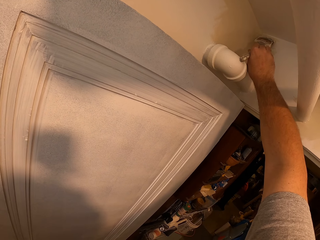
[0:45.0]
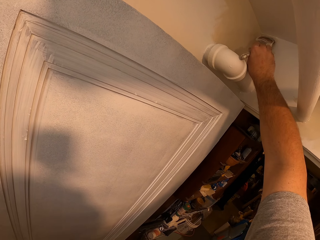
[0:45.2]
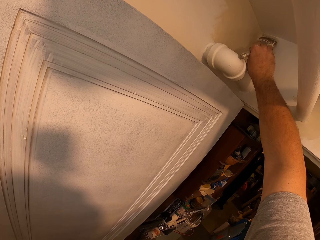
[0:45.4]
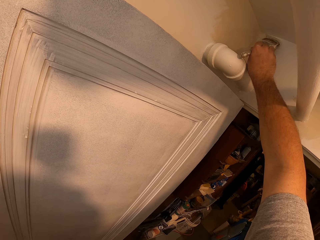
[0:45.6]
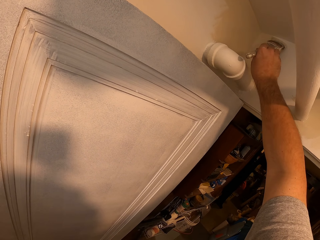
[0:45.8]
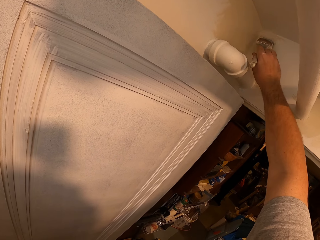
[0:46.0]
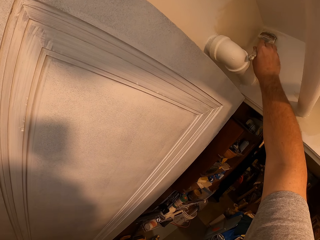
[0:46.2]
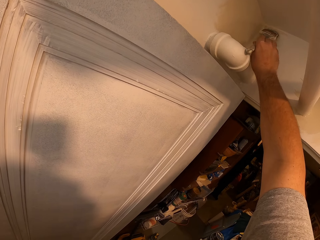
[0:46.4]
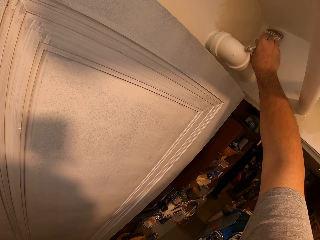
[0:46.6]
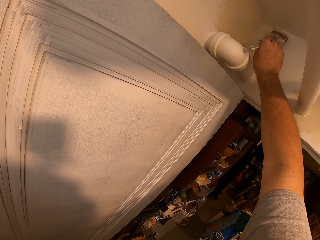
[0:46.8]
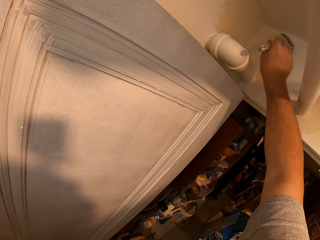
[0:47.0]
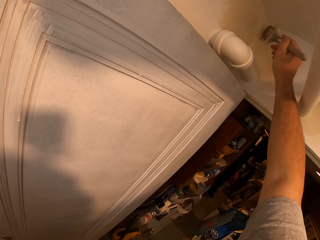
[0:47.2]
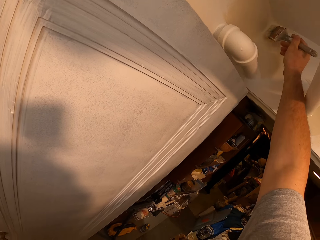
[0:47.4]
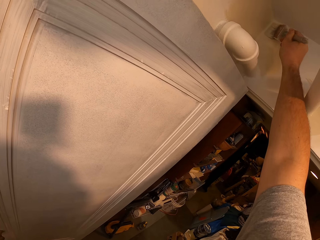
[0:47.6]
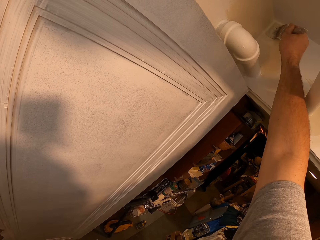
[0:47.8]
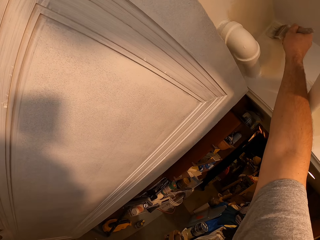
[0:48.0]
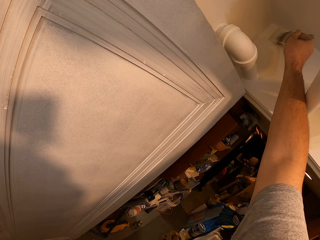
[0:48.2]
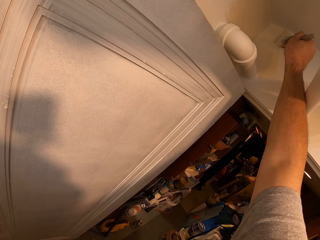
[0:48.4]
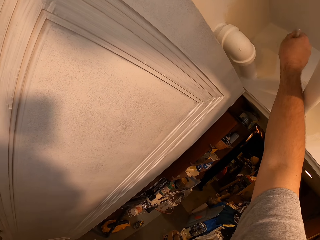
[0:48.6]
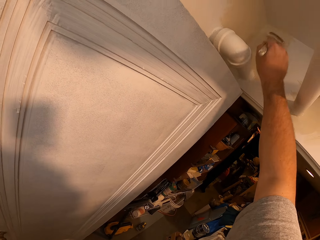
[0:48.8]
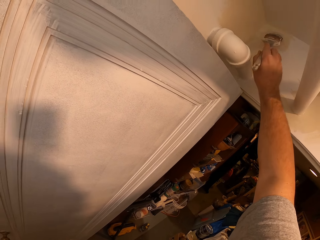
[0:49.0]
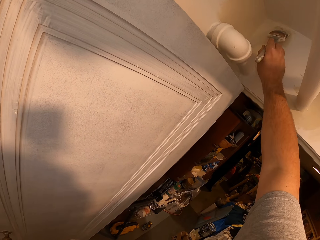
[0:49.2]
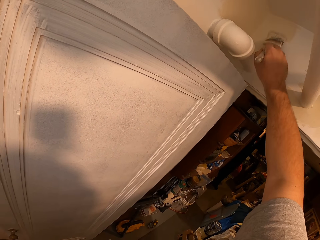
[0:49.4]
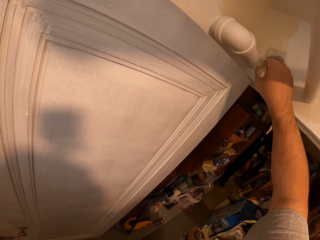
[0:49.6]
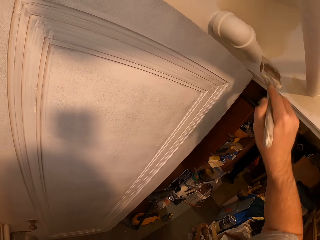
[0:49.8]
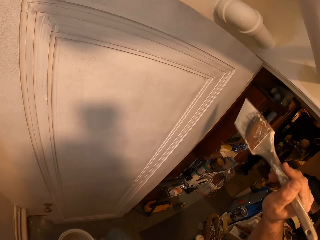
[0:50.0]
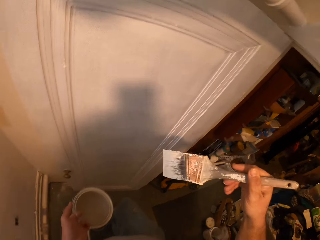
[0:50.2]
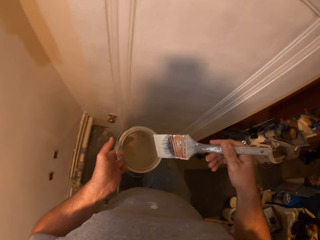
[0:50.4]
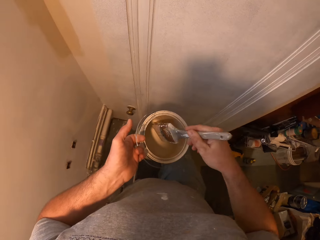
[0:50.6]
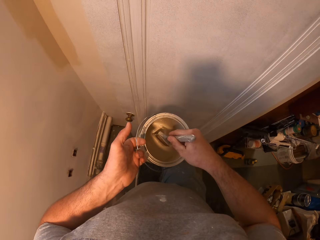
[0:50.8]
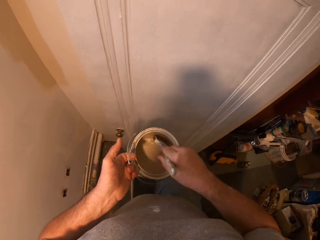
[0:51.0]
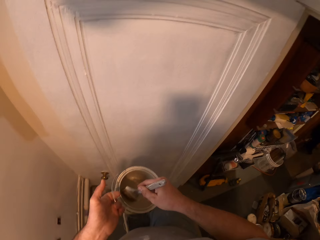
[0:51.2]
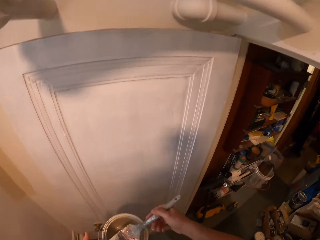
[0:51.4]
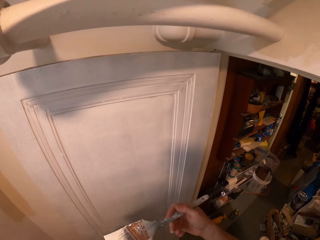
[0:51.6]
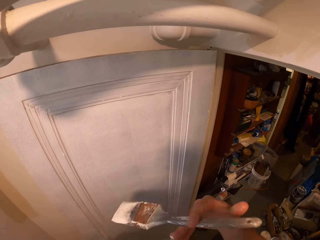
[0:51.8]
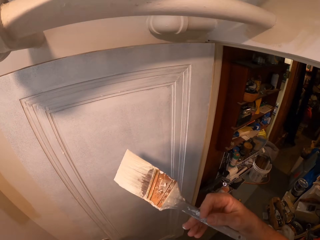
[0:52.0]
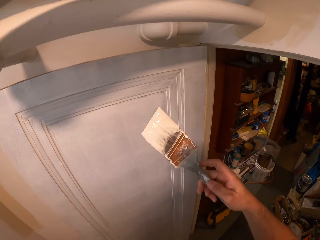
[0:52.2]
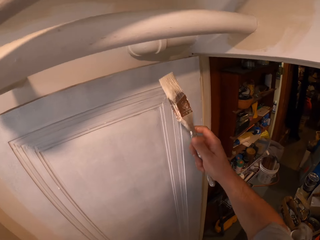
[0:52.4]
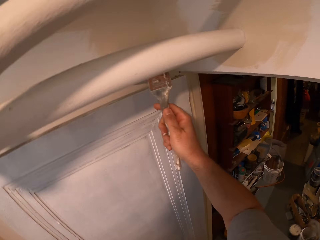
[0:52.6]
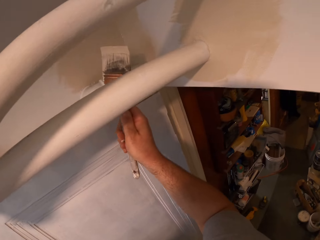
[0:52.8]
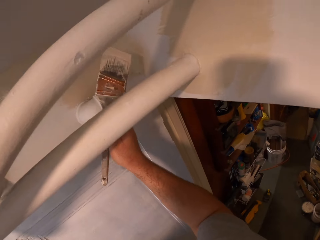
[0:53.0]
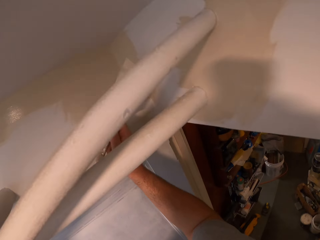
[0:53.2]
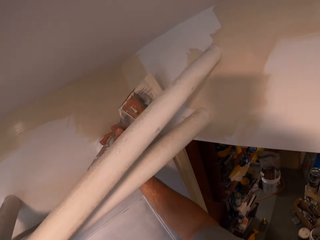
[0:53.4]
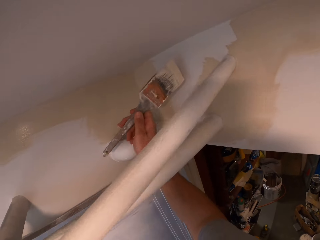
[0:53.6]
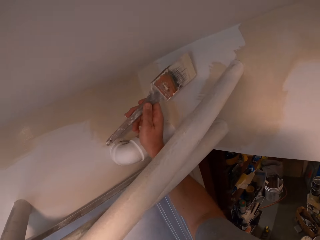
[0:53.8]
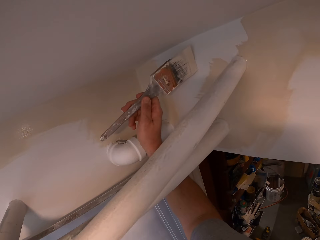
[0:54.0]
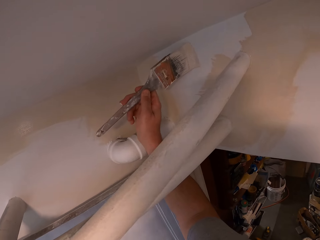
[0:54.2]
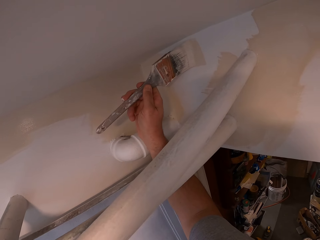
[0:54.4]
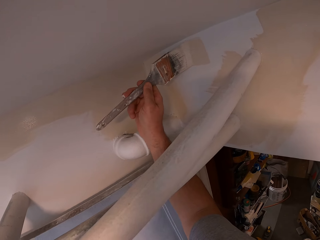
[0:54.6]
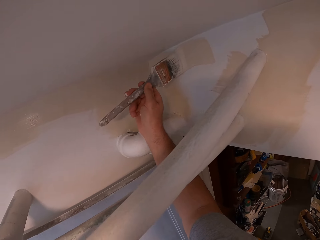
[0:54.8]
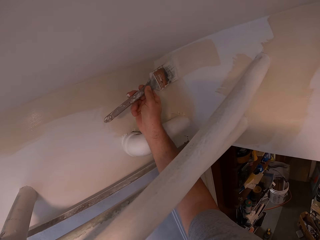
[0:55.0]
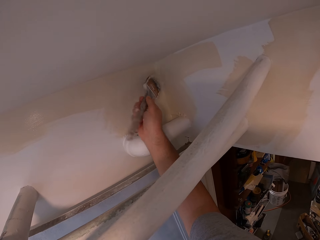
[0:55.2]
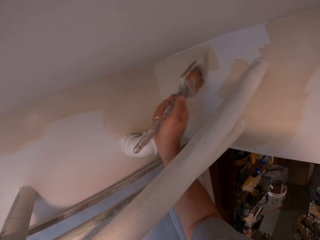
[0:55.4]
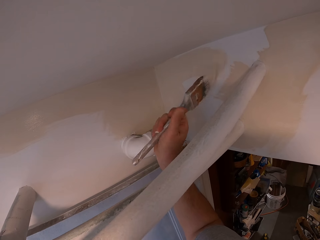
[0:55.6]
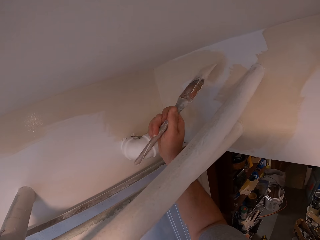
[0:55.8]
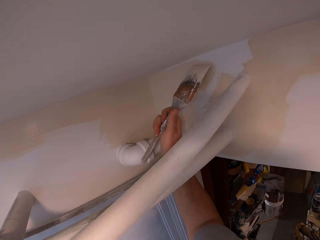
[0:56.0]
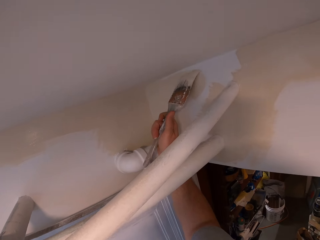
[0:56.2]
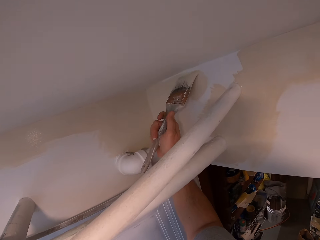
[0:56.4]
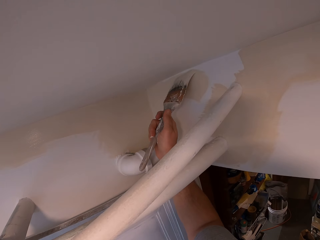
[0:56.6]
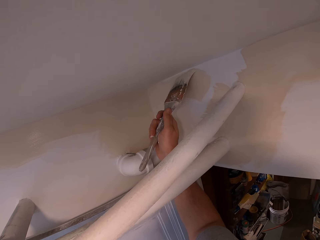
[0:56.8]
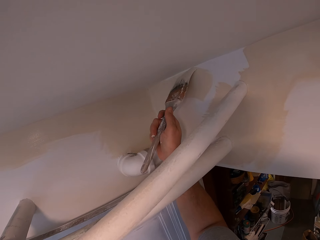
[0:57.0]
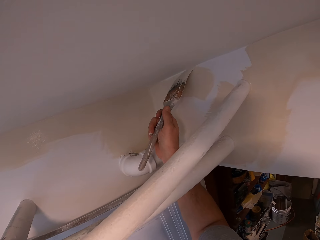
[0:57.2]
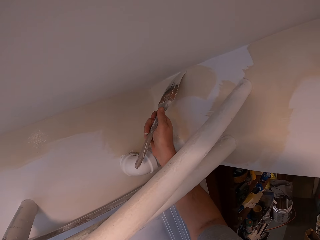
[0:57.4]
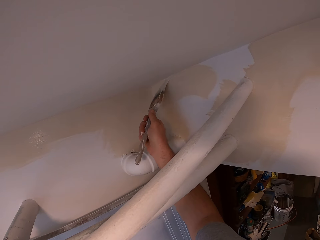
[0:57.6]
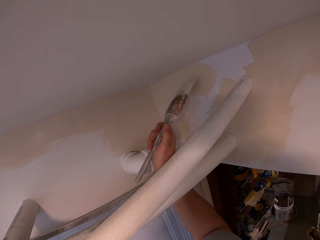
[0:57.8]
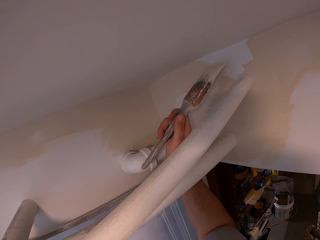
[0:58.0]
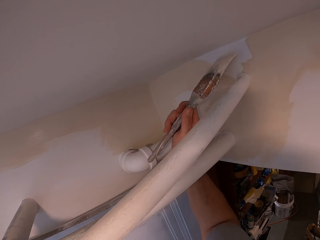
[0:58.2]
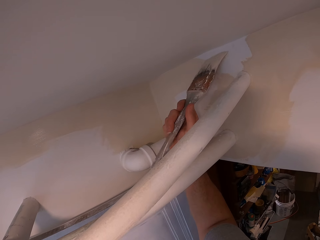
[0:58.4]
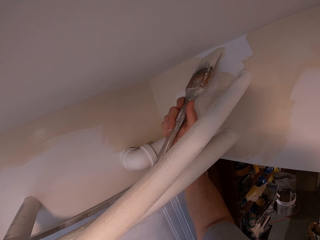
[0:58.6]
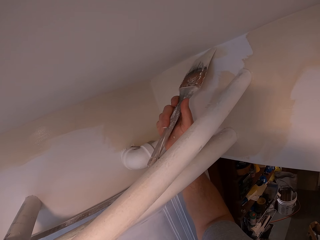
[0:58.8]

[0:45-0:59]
The camera wearer dips the paint brush into the paint can. He paints the room wall with the paint brush in his hand.

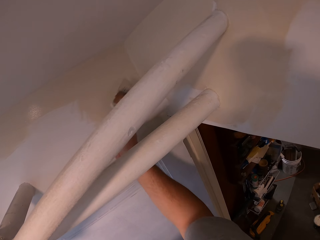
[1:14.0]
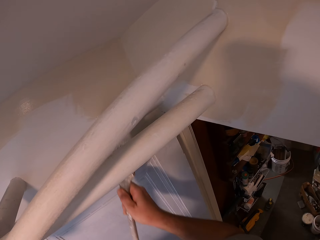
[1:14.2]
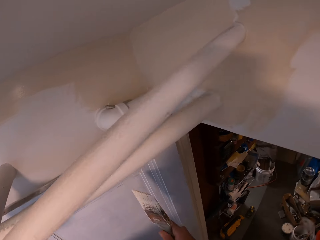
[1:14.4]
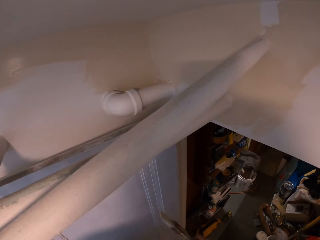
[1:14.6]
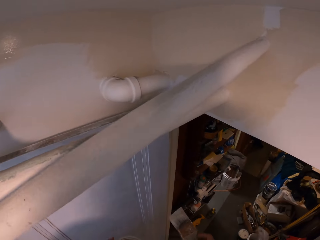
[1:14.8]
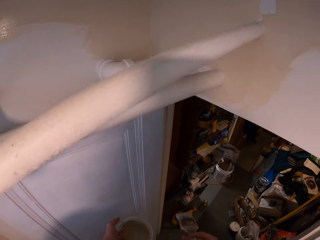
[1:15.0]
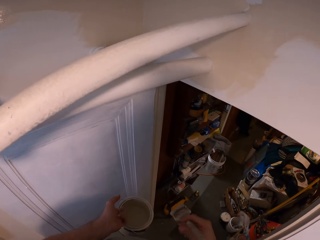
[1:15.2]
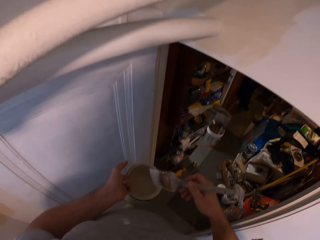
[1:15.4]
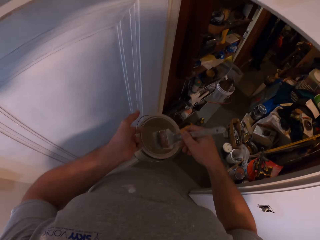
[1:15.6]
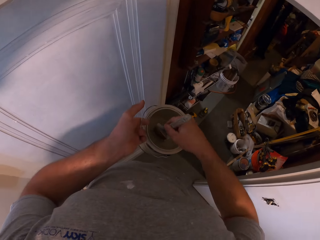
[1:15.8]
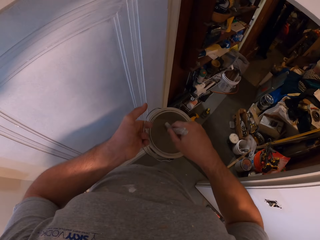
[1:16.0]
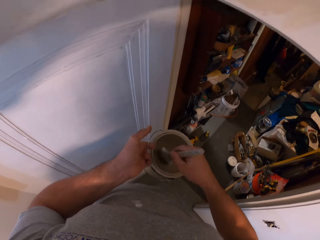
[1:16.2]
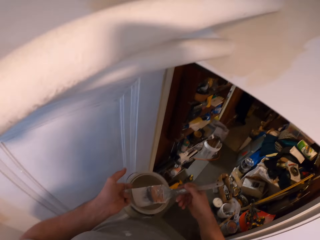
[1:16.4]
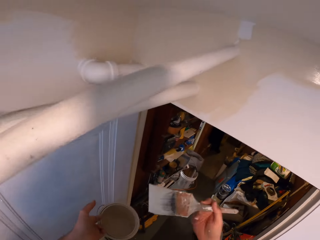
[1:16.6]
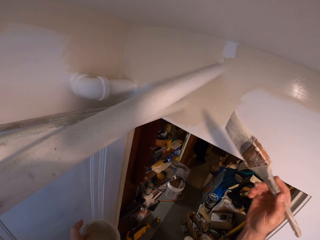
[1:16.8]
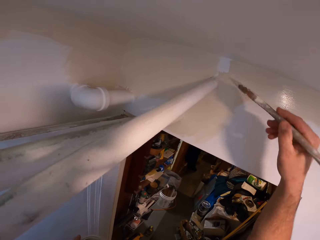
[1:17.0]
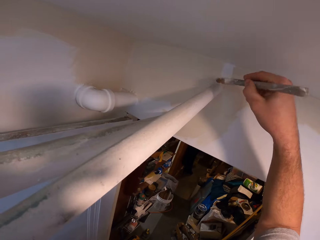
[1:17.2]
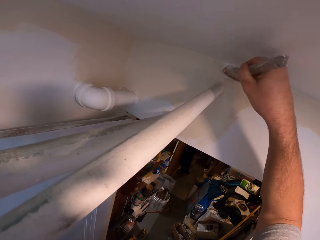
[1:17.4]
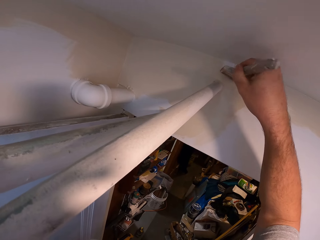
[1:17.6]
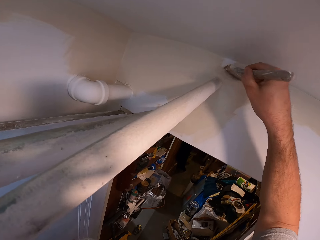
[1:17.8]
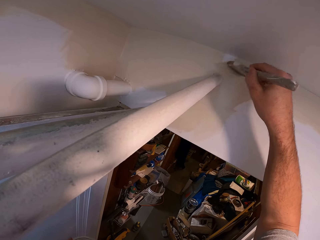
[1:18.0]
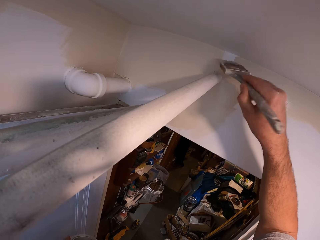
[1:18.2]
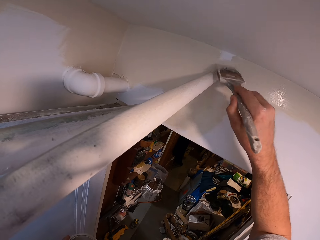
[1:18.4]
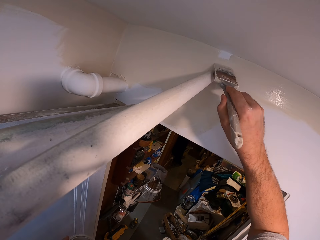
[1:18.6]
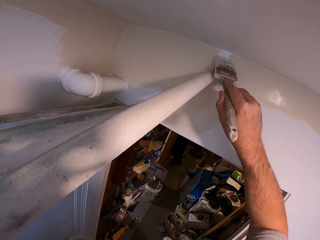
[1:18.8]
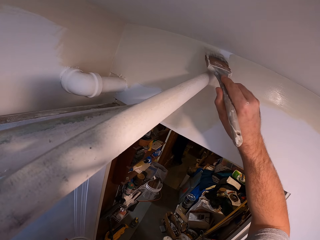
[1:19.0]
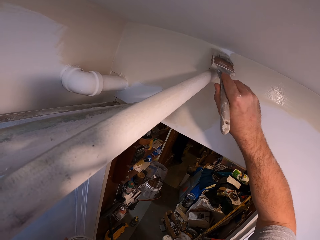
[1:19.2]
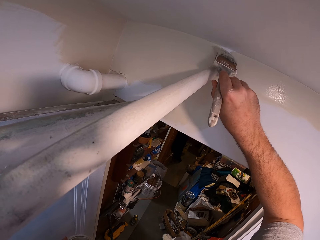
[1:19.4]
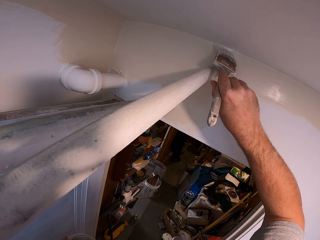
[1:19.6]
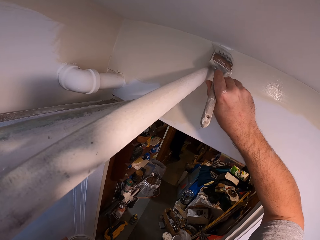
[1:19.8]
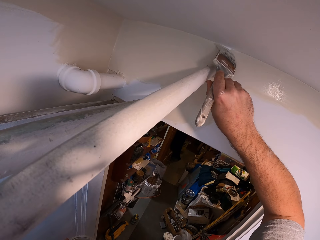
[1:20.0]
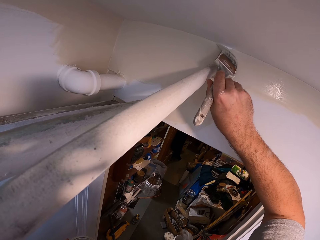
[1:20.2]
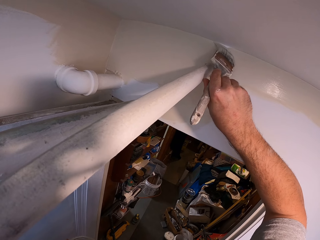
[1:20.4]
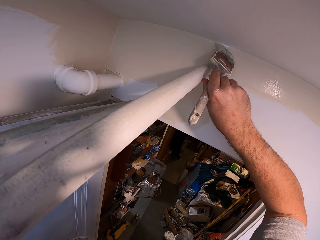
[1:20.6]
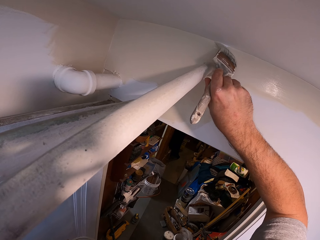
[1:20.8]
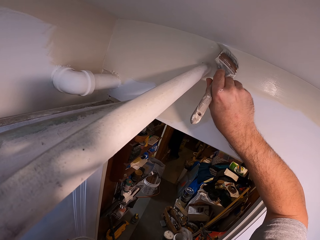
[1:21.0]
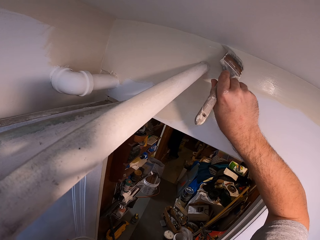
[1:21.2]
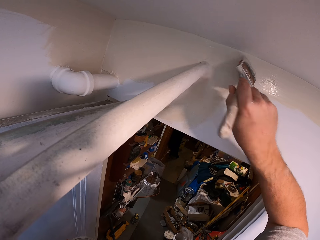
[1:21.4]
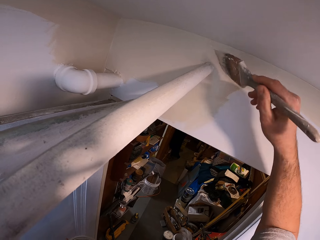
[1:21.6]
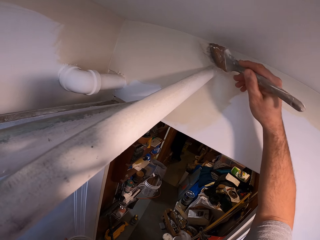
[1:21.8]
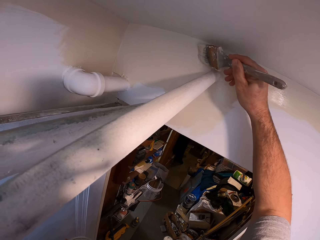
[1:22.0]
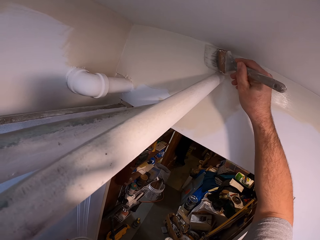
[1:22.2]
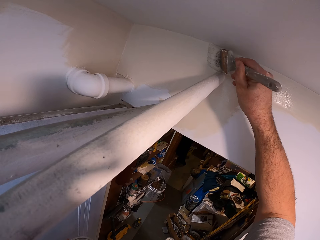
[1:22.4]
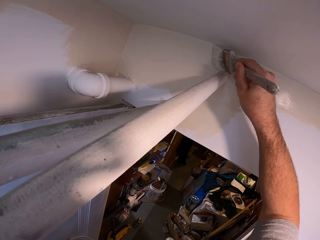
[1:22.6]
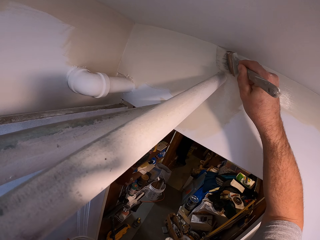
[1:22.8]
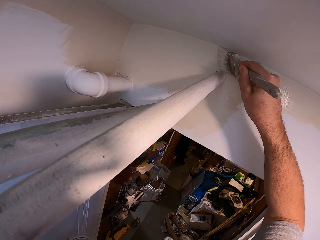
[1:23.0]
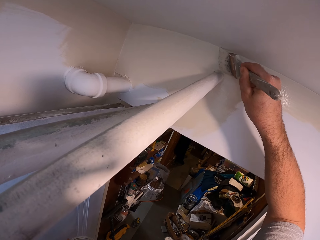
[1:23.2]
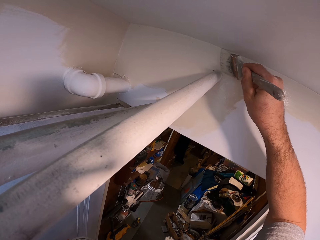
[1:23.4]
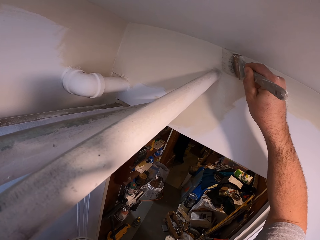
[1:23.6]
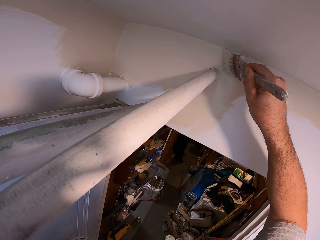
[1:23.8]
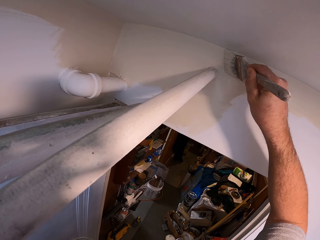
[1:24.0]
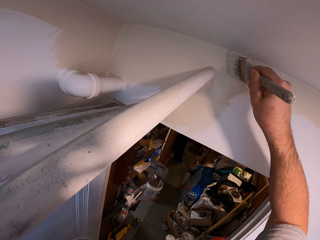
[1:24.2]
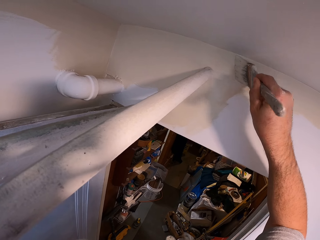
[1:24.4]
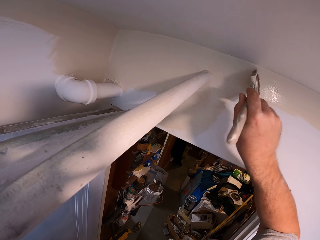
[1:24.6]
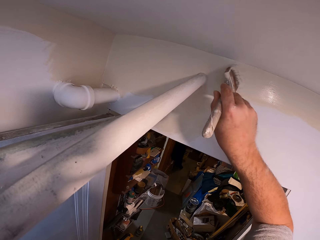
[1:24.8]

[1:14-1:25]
The camera wearer dips the paint brush into the paint can. He paints the room wall with the paint brush in his hand.
